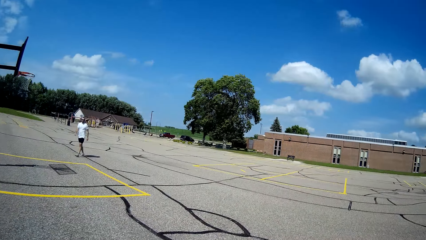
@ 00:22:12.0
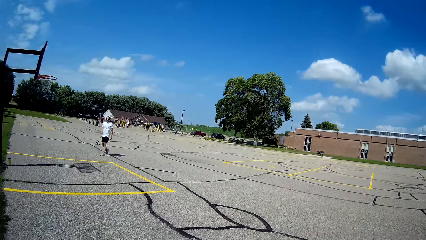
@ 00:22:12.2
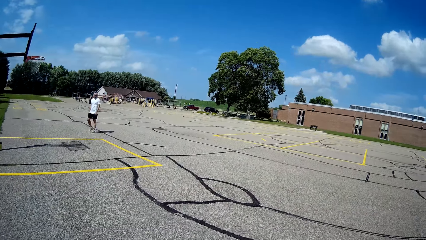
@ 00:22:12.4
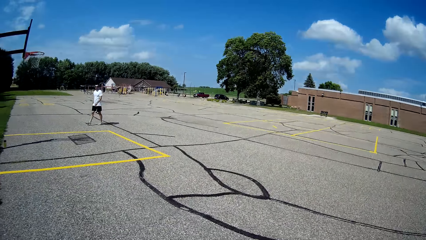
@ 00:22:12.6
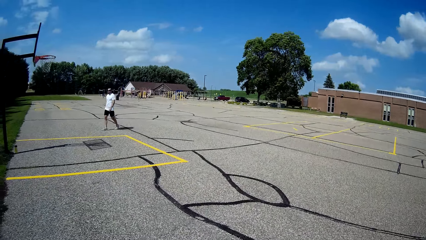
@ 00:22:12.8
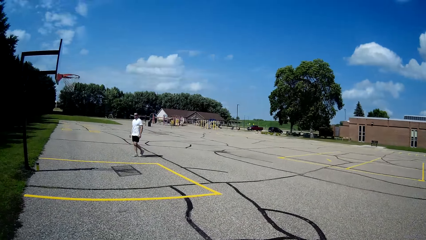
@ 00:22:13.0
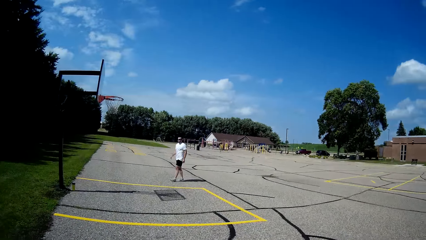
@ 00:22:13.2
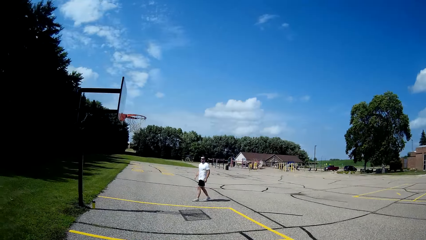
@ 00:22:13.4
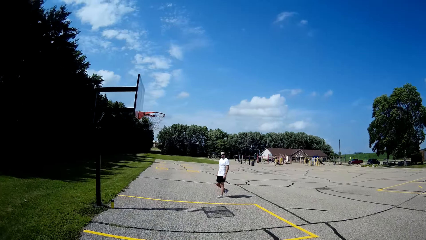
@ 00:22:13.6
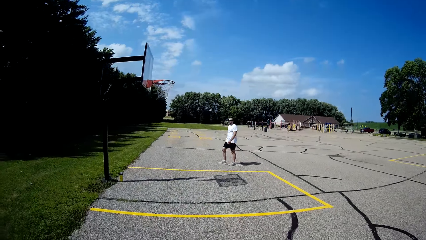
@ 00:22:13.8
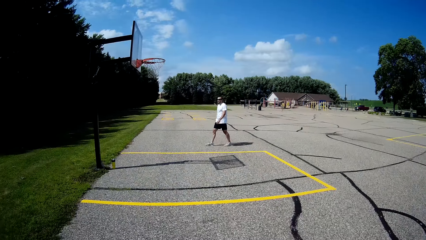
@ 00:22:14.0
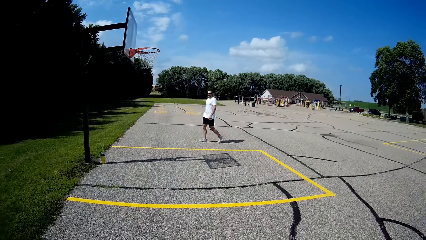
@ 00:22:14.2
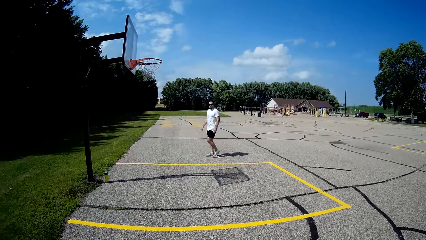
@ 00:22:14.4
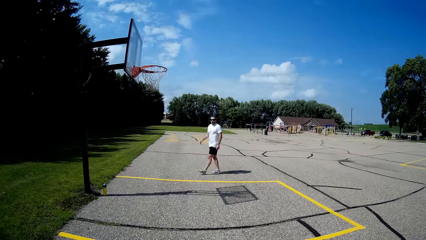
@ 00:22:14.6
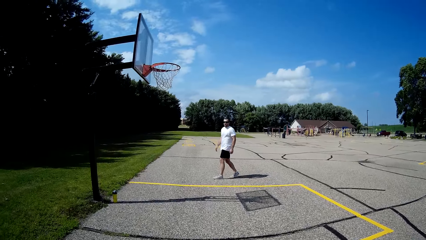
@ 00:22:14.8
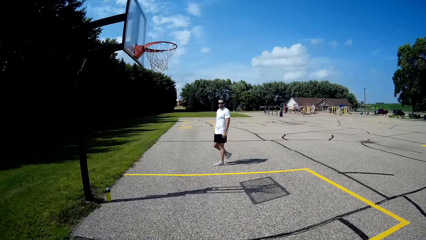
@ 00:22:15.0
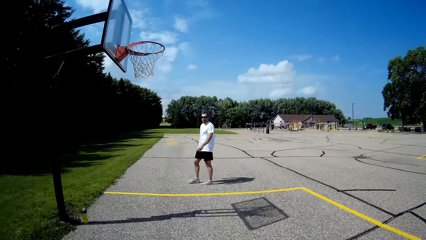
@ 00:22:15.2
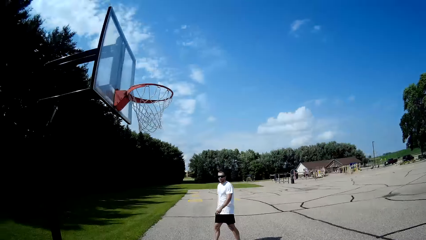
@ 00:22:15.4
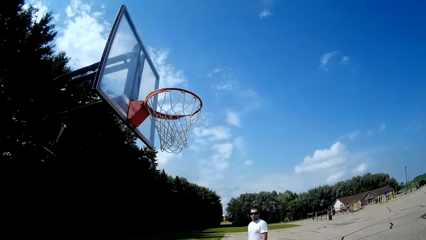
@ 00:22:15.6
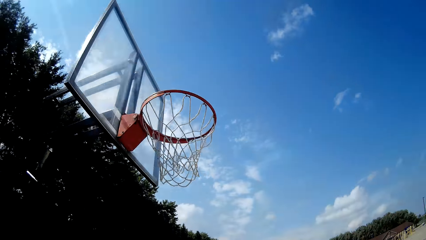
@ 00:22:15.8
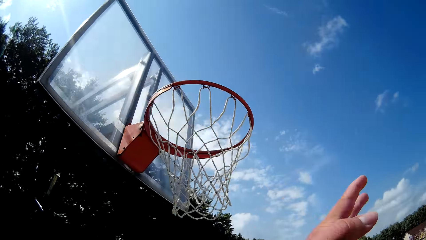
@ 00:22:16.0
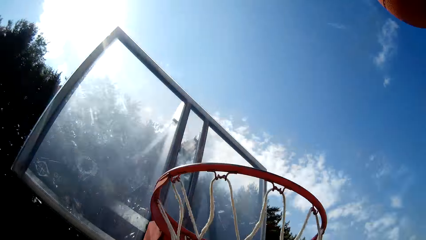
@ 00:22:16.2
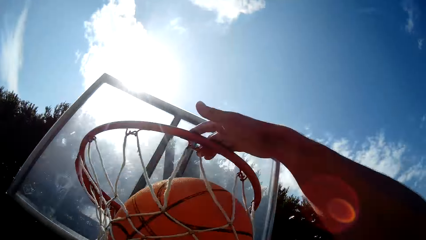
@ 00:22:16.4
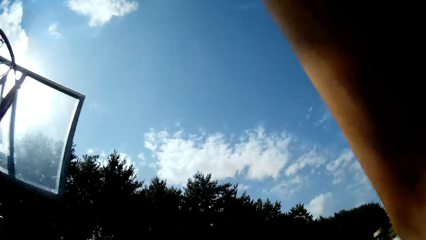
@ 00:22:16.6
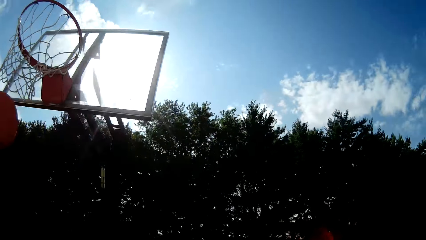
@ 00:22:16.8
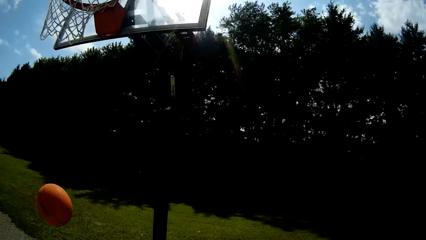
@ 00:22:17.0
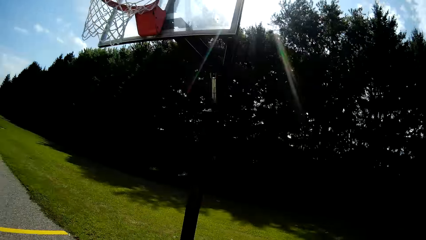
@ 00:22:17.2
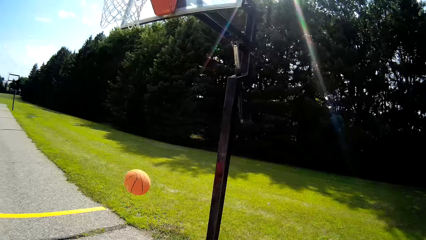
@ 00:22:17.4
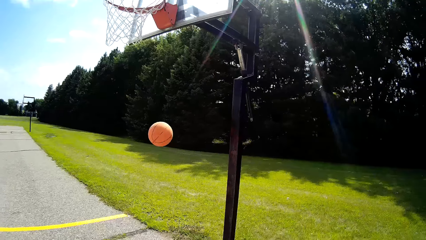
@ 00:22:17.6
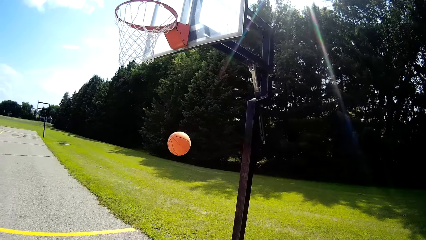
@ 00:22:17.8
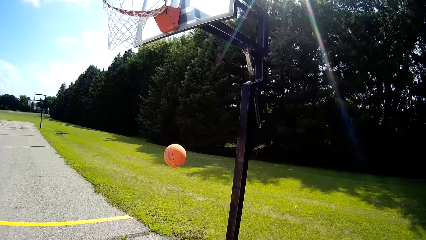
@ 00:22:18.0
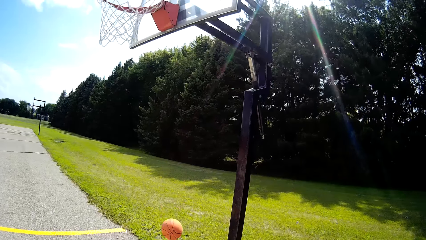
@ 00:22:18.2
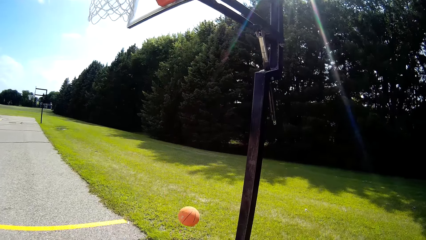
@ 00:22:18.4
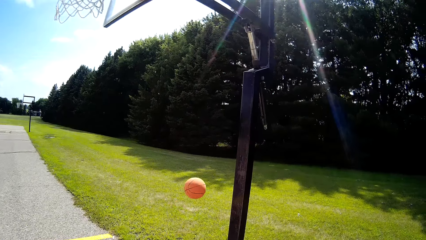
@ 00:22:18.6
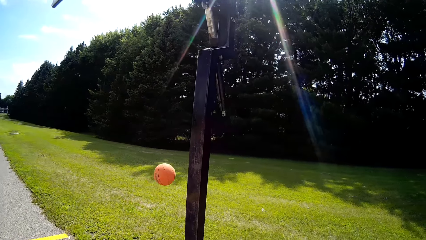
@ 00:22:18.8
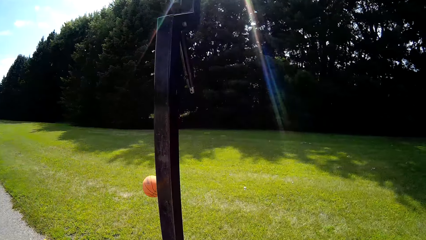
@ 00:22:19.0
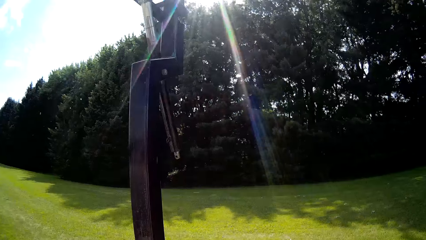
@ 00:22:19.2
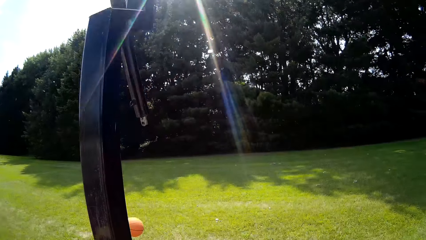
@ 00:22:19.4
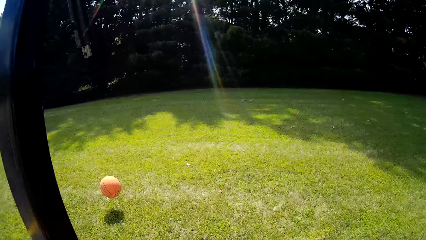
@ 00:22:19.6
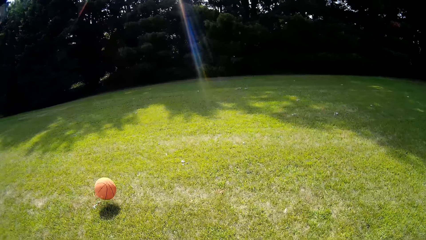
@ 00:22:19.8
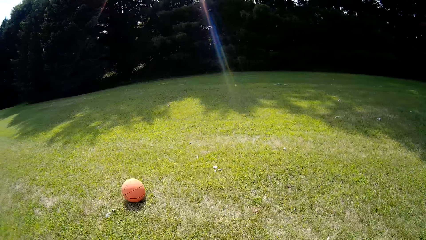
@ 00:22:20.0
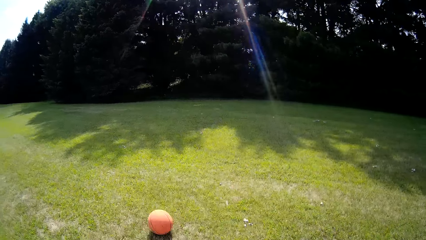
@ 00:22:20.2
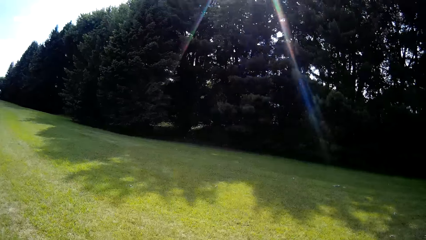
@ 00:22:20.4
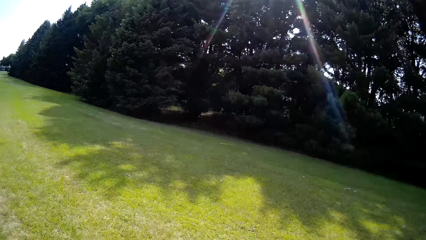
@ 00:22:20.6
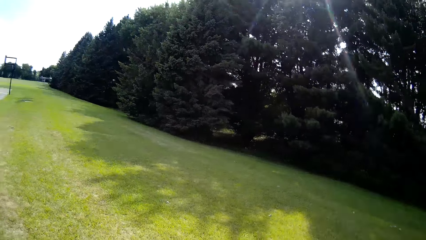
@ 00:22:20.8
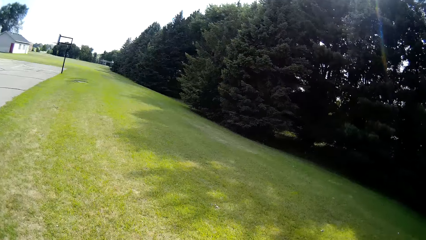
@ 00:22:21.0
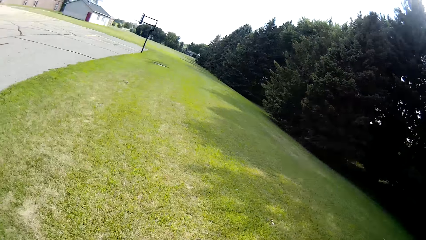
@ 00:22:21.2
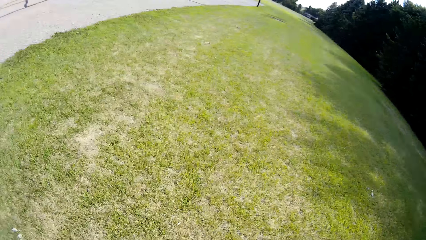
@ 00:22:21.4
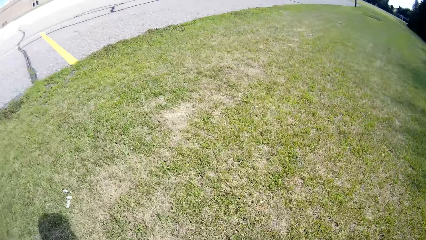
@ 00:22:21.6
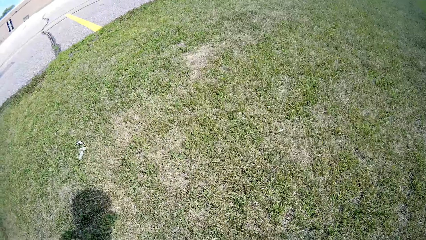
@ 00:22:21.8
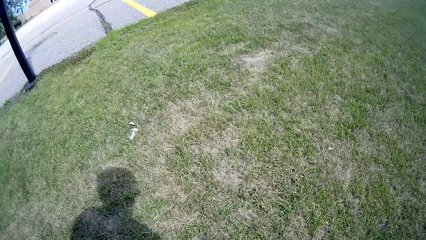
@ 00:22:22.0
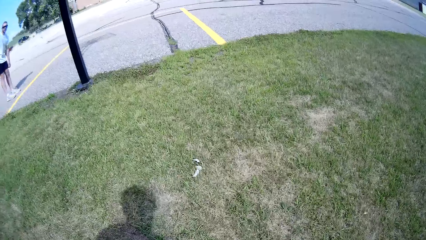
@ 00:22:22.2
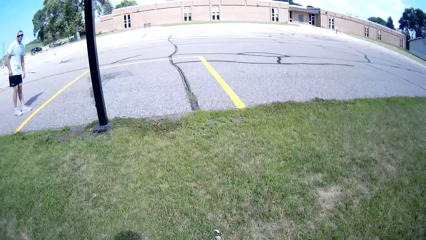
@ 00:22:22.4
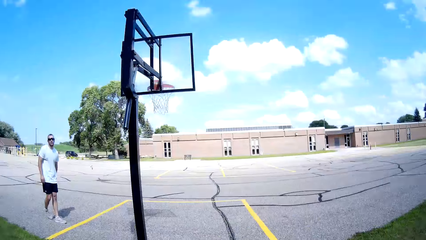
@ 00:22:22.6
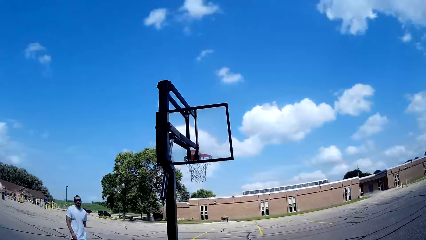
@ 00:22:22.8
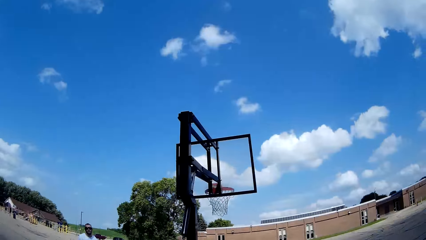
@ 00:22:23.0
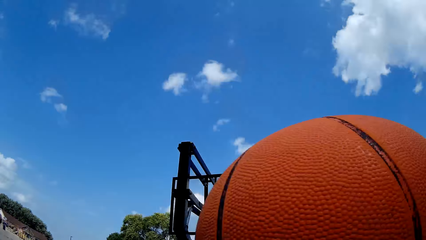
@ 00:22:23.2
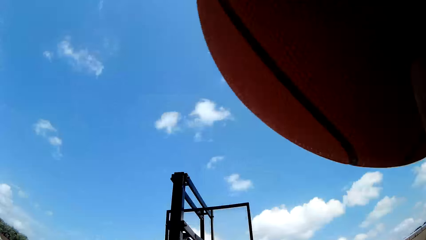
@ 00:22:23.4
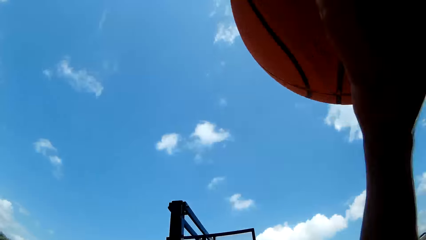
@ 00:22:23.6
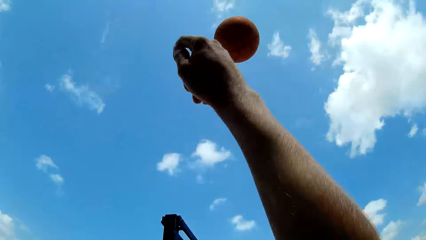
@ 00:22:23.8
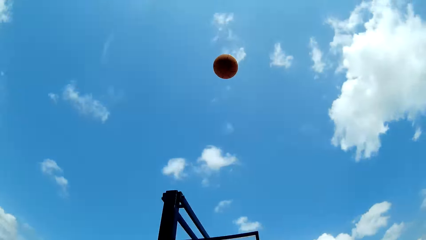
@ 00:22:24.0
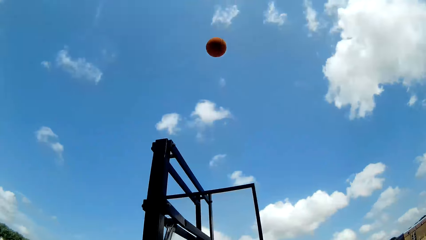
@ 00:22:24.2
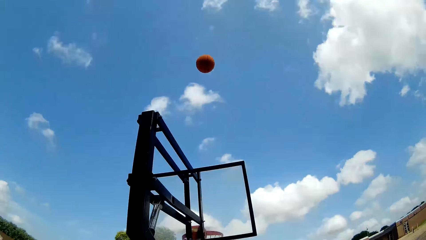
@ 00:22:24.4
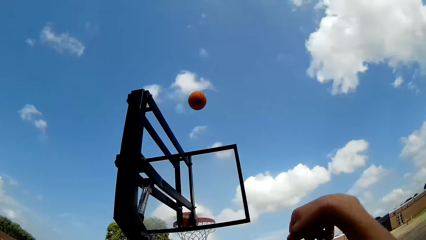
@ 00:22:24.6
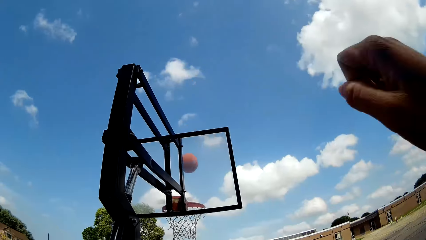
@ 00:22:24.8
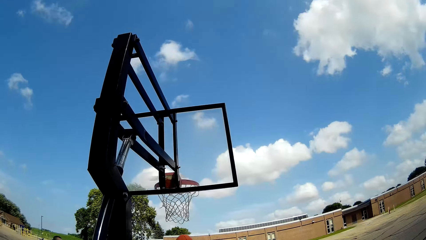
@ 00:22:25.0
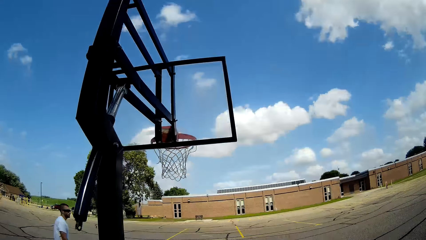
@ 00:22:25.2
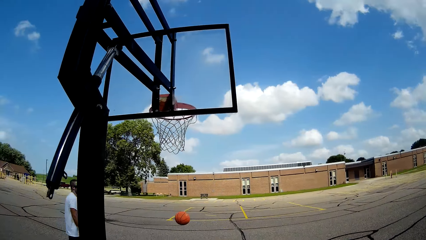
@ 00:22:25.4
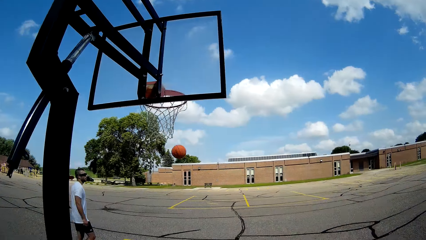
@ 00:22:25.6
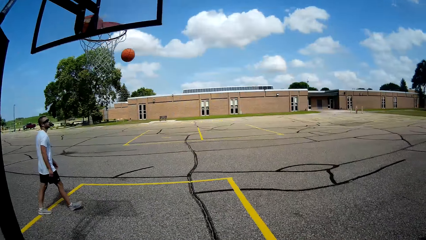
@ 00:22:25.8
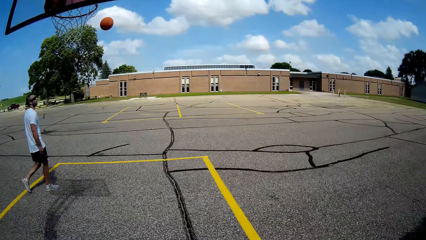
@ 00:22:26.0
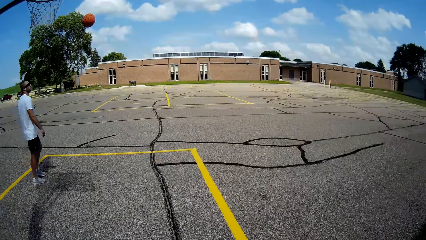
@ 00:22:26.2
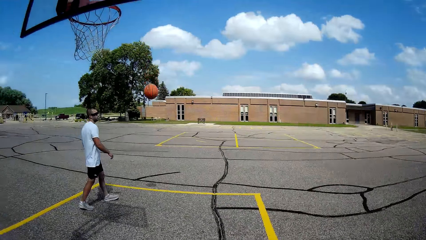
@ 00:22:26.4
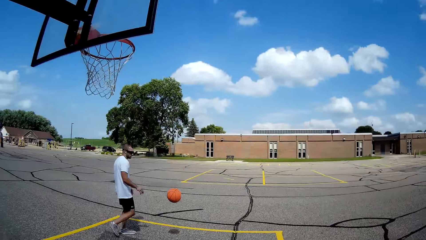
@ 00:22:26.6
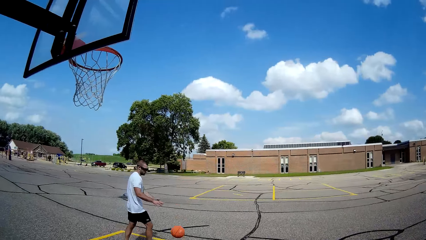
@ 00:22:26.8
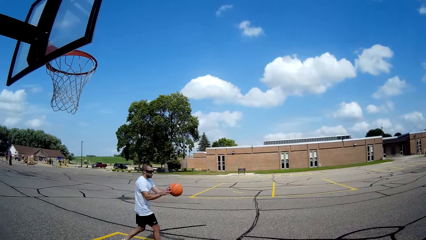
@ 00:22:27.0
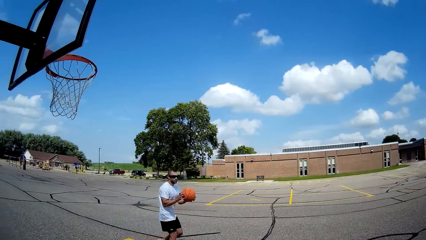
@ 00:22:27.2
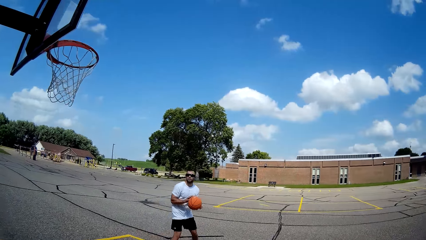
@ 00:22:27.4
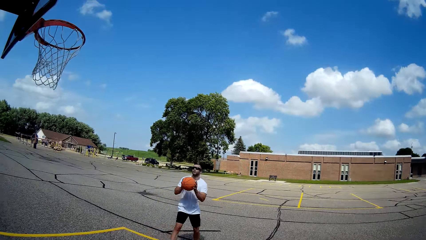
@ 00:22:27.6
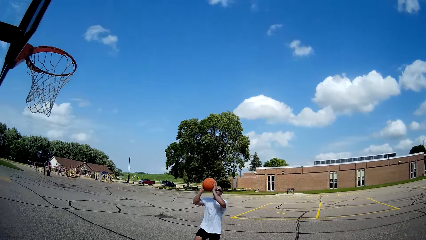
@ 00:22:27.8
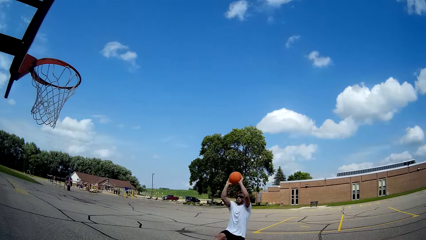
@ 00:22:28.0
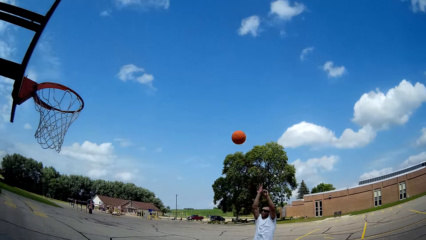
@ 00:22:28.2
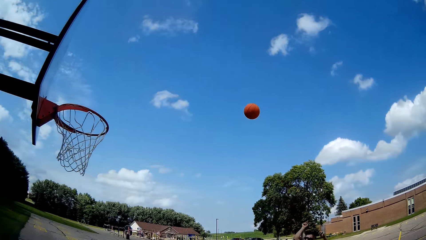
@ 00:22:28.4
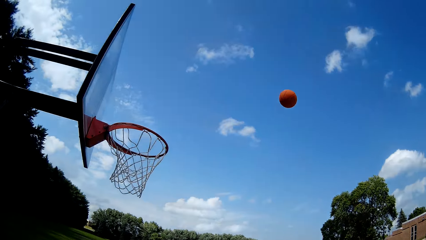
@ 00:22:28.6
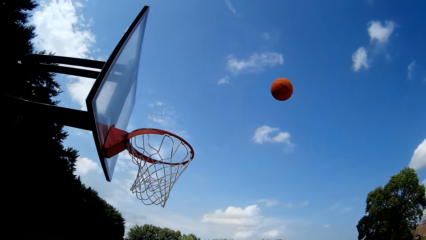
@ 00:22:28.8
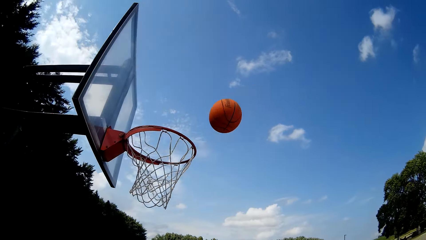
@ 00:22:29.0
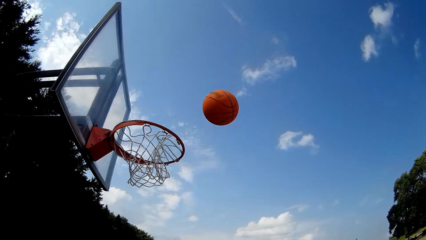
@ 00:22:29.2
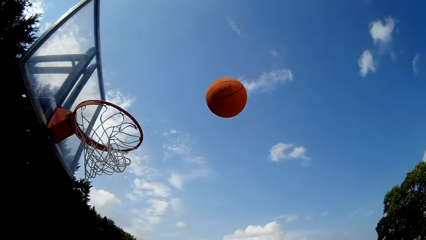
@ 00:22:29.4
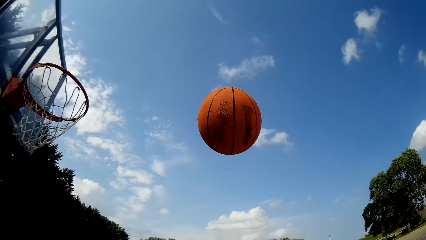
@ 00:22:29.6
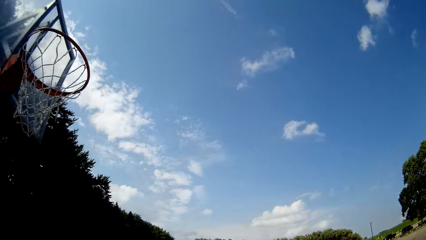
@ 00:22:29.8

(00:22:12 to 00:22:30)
The camera wearer bounces the basketball on the floor with his hands. He runs towards the rim. He throws the basketball in the rim with his right hand. He runs towards the basketball. He picks up the basketball on the floor with his hands. He throws the basketball toward the rim with his right hand. A man catches the basketball with his hands. The man holds the basketball. The man throws the basketball toward the rim with his hands. The camera wearer walks towards the basketball.
